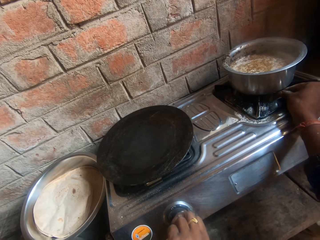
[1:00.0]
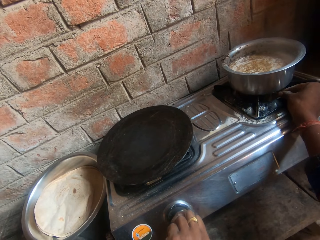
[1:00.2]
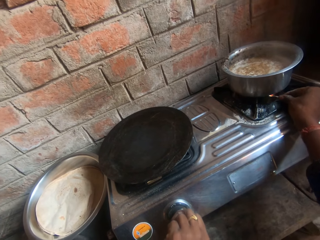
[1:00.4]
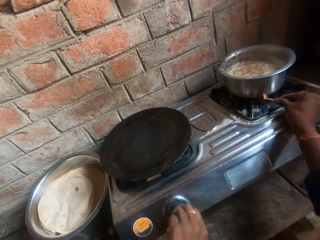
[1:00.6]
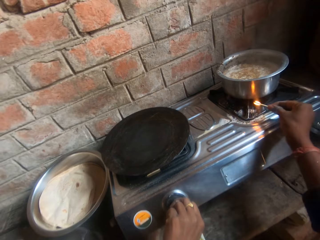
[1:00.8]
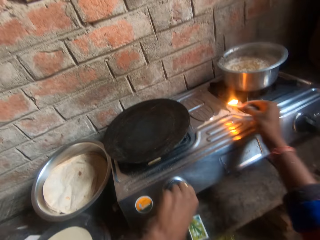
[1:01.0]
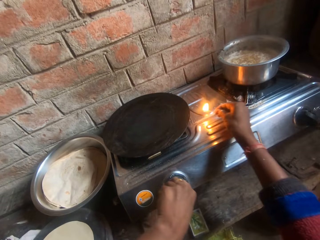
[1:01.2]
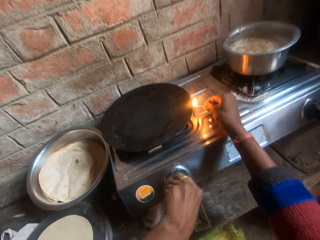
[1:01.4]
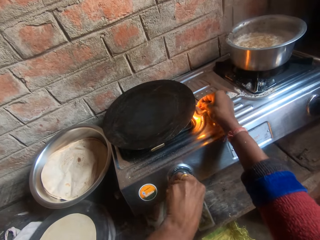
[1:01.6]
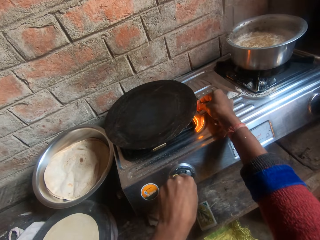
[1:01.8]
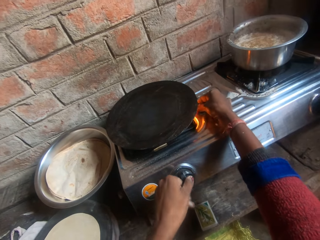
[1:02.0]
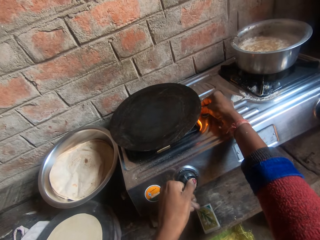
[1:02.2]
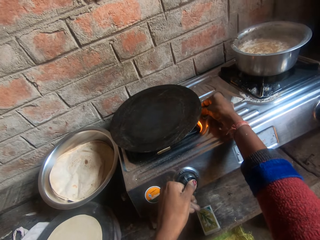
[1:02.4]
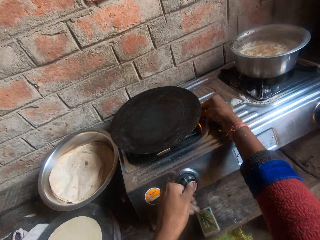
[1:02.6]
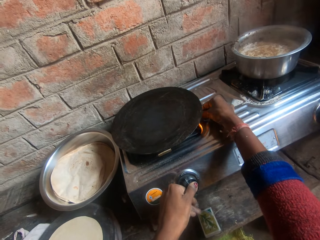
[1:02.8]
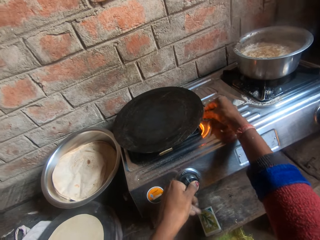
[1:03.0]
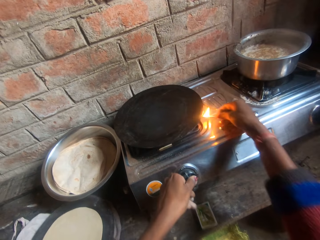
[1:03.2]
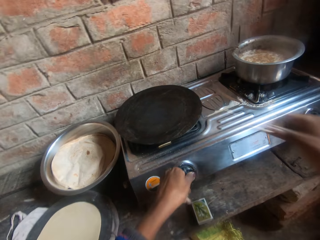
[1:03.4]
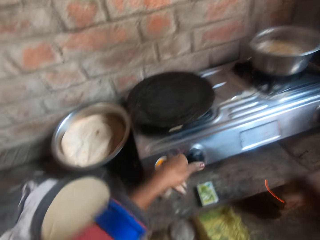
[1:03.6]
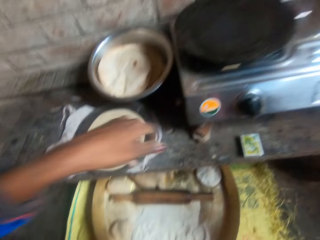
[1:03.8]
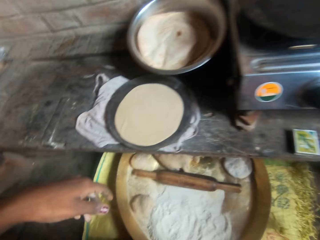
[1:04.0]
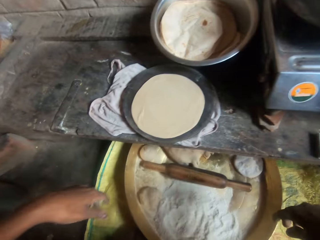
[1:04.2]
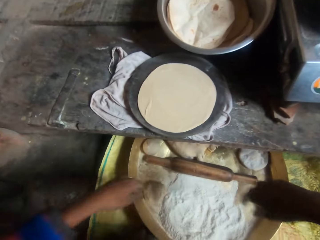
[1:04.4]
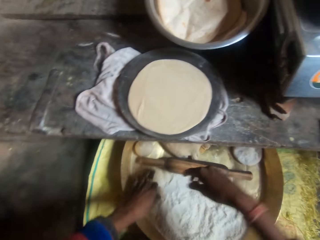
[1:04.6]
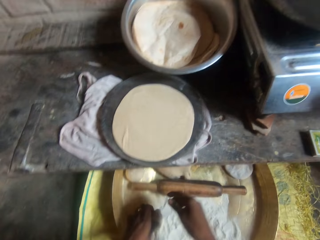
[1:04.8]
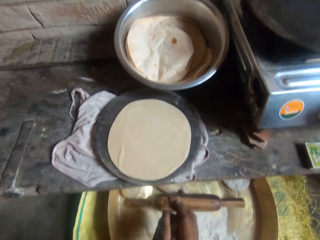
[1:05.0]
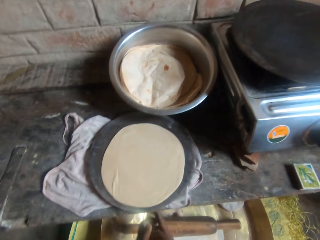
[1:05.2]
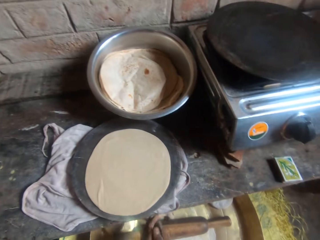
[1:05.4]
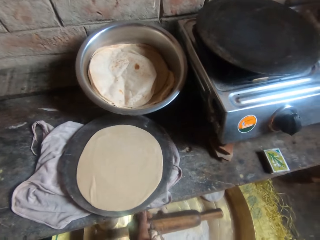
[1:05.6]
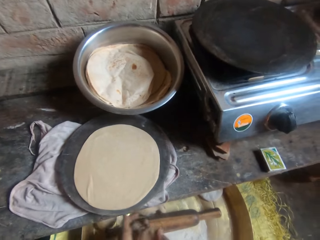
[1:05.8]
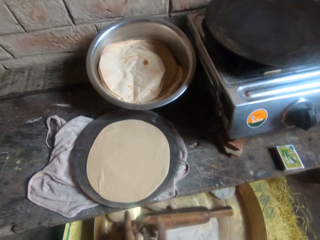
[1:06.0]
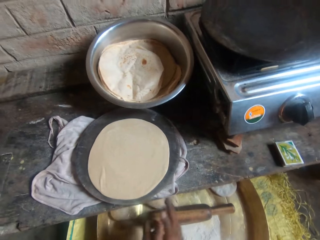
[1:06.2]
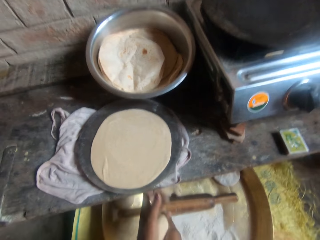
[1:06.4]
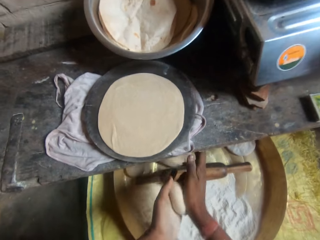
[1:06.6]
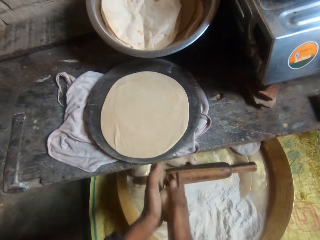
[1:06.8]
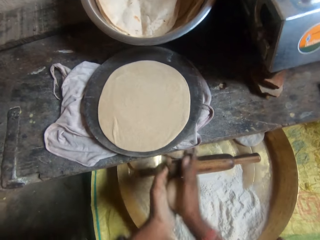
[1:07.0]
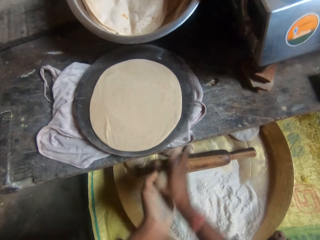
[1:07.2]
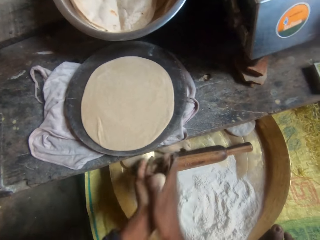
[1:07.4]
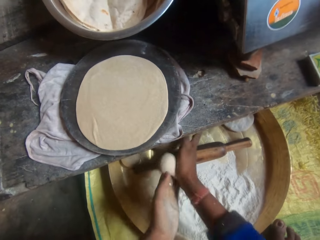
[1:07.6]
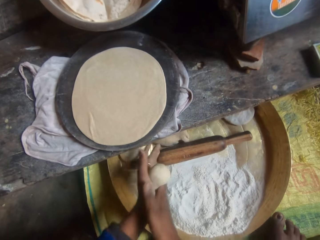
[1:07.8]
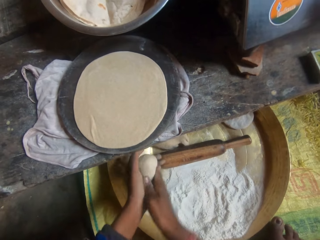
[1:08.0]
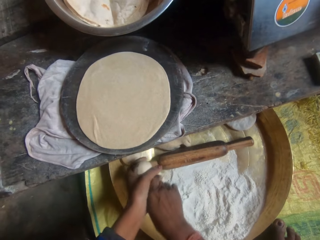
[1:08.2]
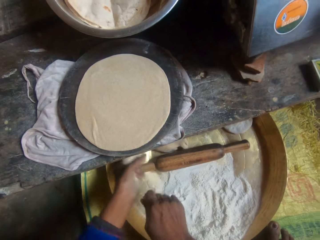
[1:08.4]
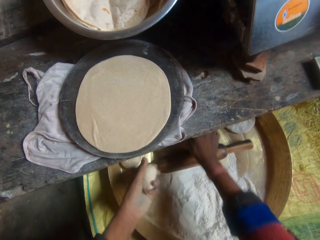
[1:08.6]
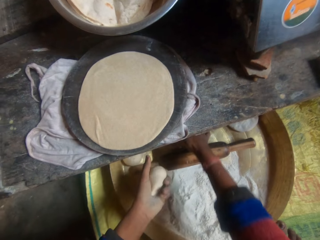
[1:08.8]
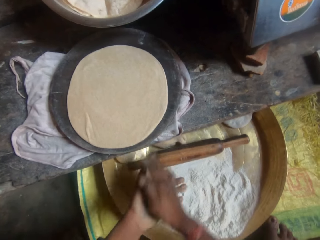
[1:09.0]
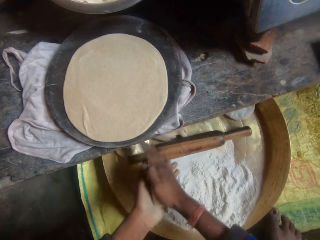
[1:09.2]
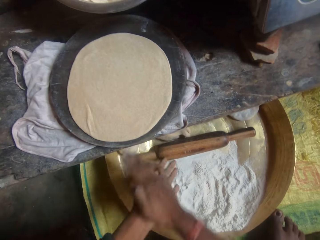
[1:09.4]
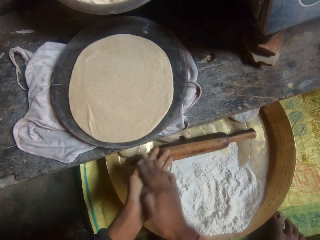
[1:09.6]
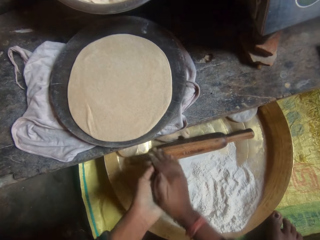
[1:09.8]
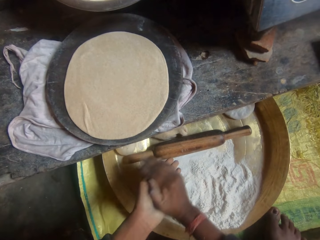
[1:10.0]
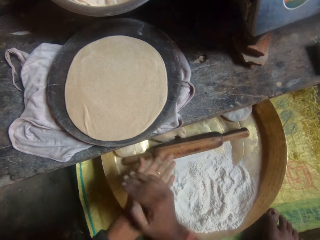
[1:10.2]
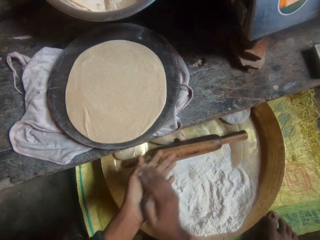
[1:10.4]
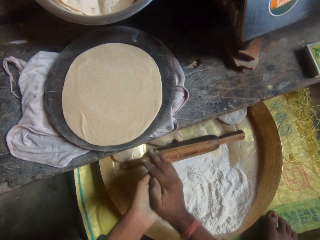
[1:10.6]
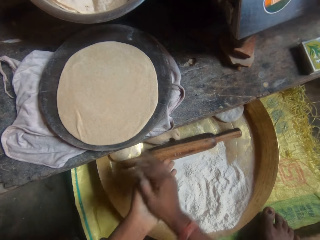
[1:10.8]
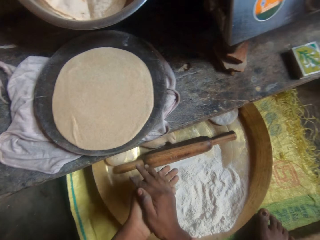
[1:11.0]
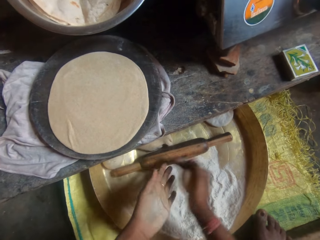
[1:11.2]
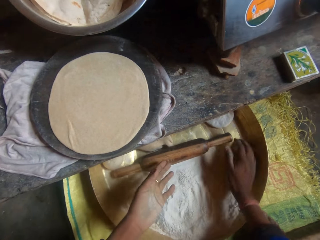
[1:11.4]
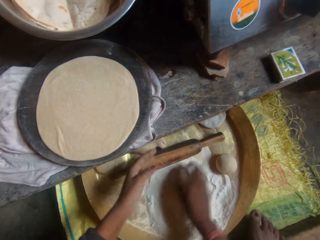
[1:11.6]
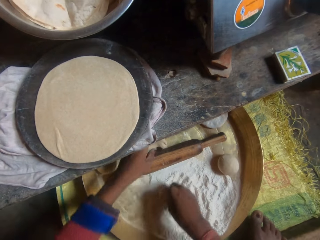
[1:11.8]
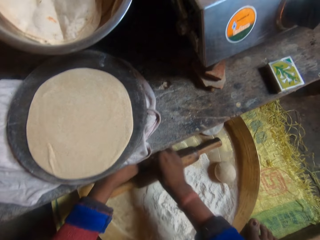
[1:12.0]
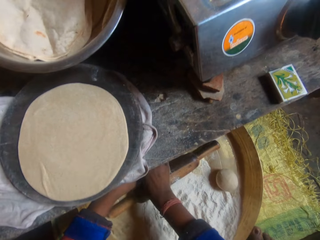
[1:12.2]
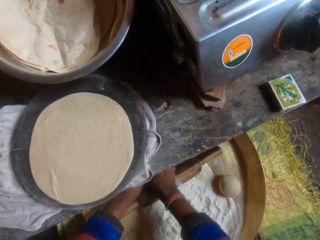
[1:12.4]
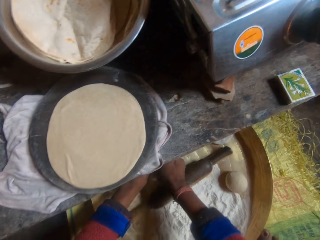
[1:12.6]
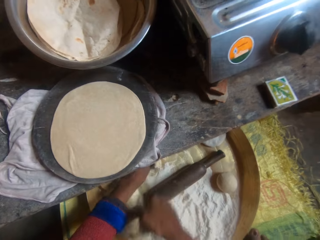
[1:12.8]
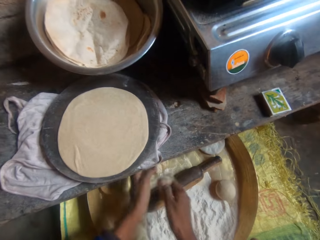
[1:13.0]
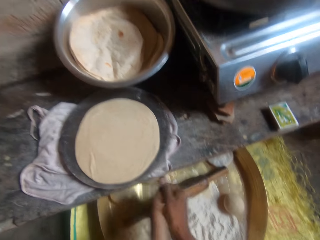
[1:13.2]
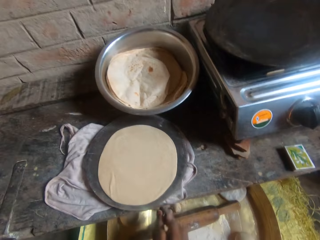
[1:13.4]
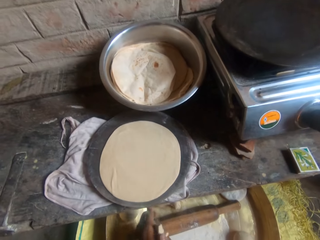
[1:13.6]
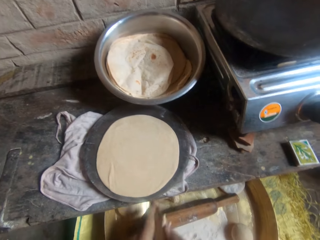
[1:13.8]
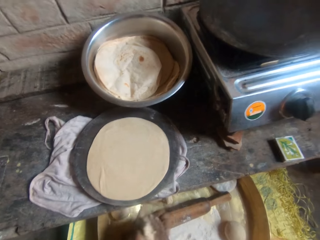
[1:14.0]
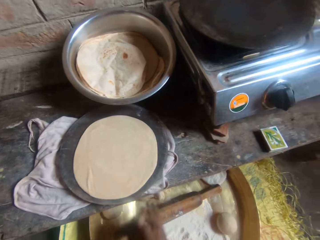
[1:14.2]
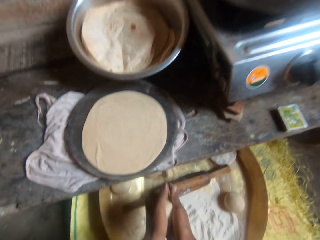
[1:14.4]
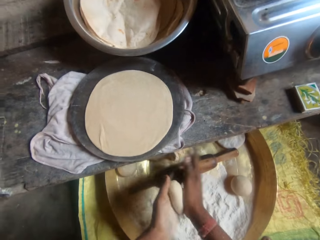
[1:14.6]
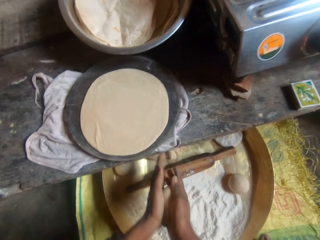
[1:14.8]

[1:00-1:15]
The camera wearer moves the match stick towards the flat pan. She lights the gas cooker with the match stick under the flat pan. She moves her hands towards her. She lowers her hands. She picks up the dough from the bucket on the ground with her left hand. She holds the dough with both her hands. She rolls the dough with both her hands. She kneads the dough with her hands. She cuts the excess dough with her hand. She moves her hand forward. She places the dough on the bigger piece of dough. She moves her hand towards her. She rolls the dough with both her hands. She moves her hand forward. She places the dough on the tray. She moves her hands forward. She drops the dough in the bucket. She cuts the dough with her hands. She rolls the dough with both her hands. She kneads another dough from the bucket with her hands.

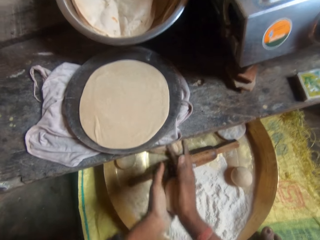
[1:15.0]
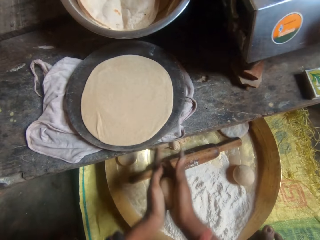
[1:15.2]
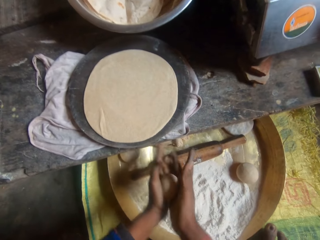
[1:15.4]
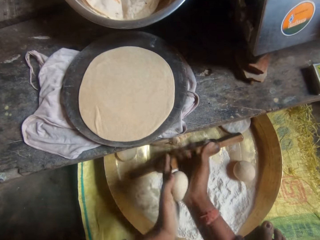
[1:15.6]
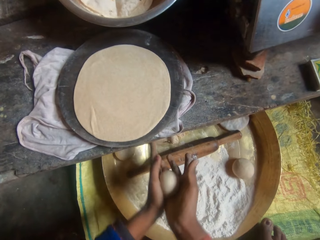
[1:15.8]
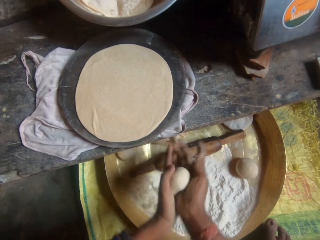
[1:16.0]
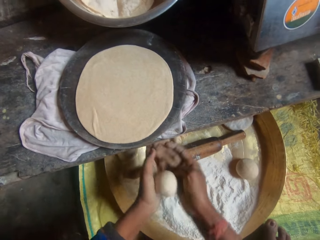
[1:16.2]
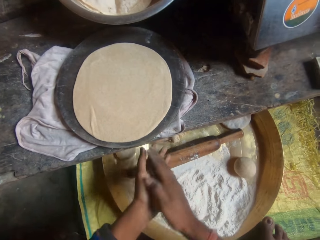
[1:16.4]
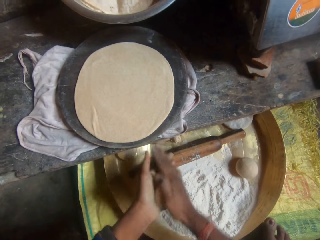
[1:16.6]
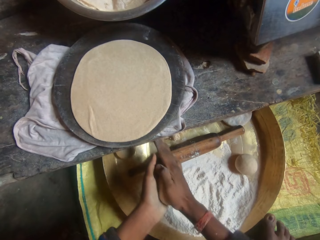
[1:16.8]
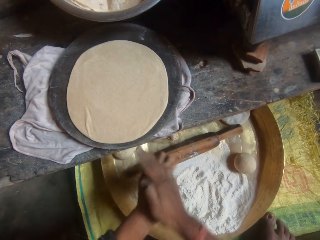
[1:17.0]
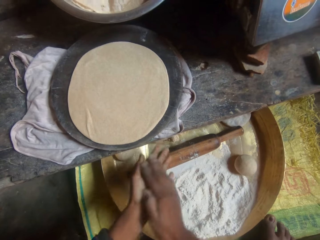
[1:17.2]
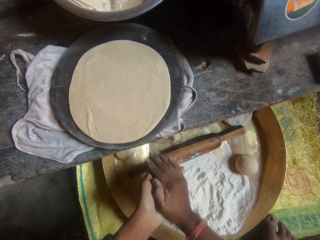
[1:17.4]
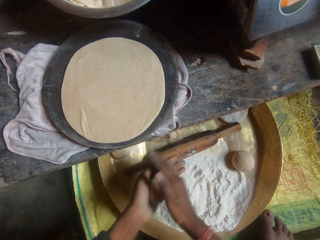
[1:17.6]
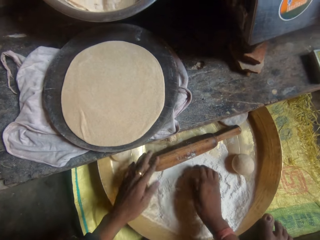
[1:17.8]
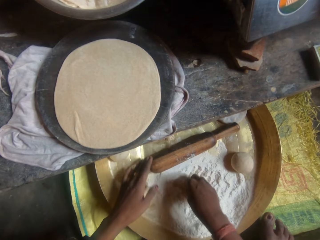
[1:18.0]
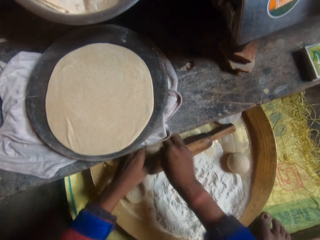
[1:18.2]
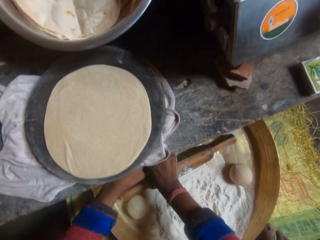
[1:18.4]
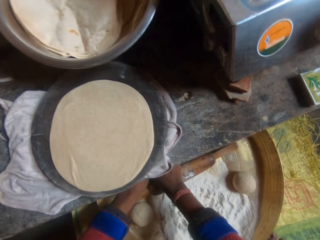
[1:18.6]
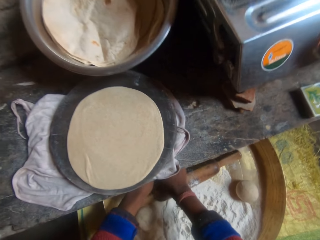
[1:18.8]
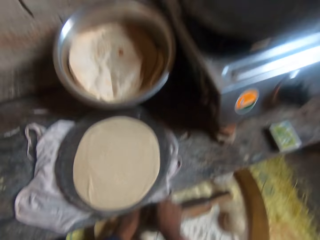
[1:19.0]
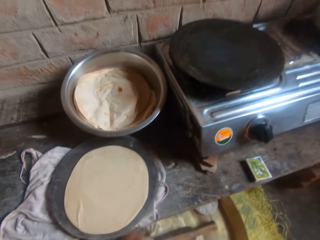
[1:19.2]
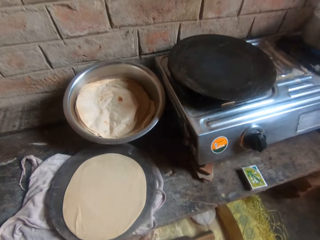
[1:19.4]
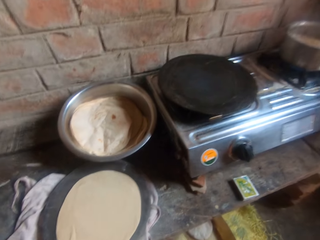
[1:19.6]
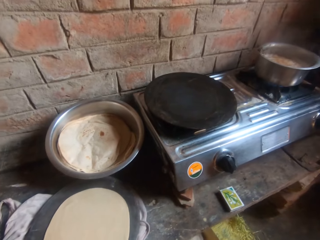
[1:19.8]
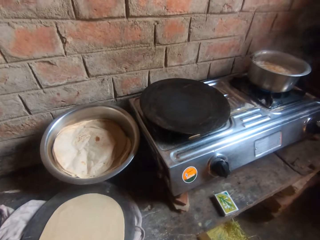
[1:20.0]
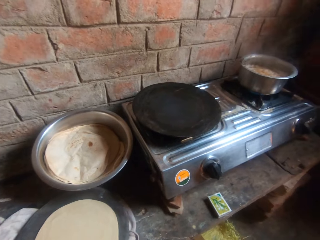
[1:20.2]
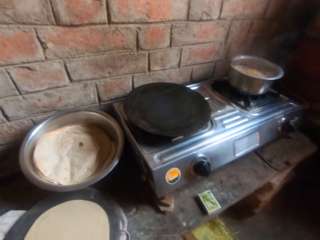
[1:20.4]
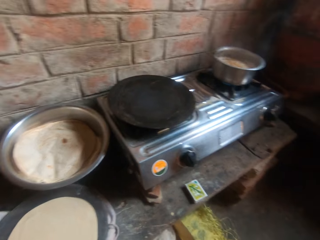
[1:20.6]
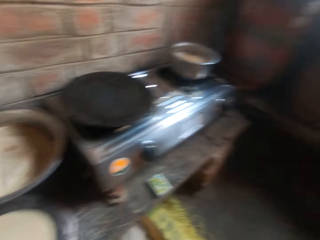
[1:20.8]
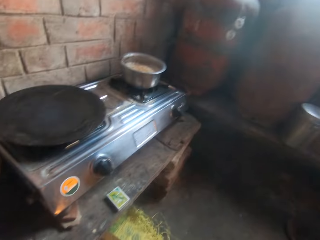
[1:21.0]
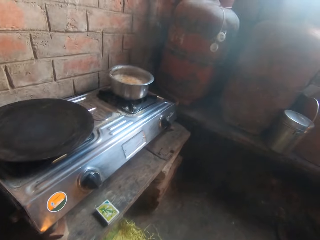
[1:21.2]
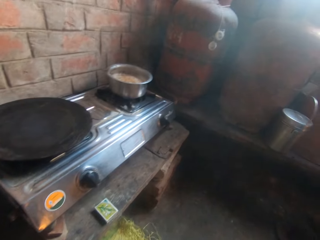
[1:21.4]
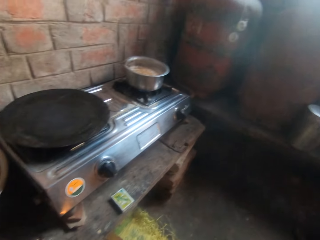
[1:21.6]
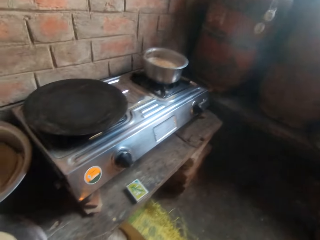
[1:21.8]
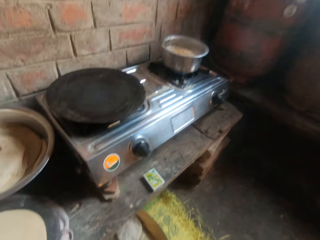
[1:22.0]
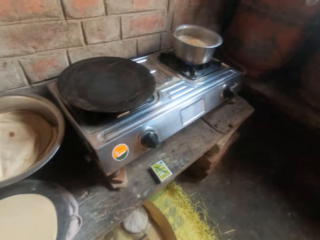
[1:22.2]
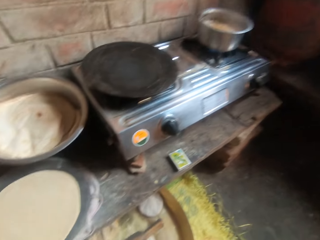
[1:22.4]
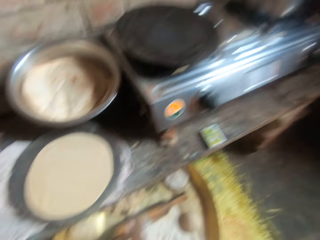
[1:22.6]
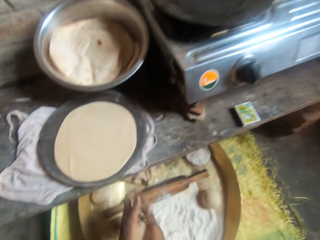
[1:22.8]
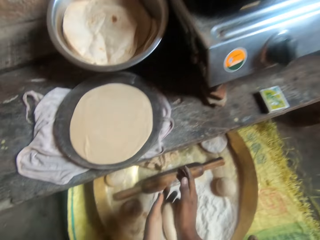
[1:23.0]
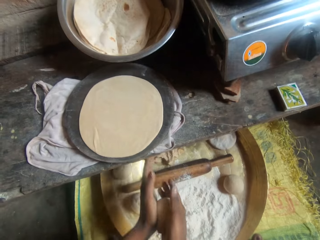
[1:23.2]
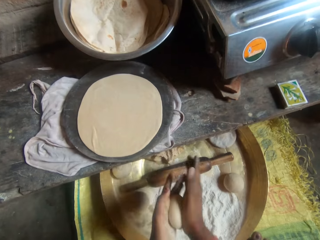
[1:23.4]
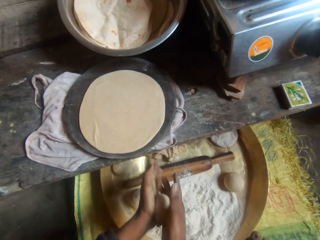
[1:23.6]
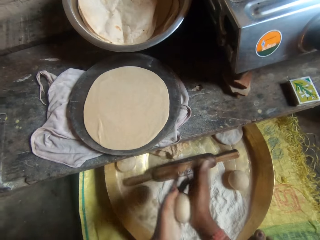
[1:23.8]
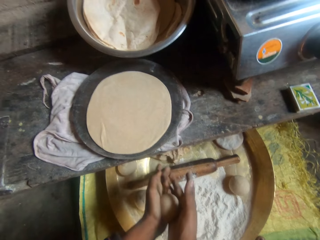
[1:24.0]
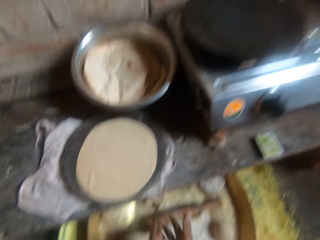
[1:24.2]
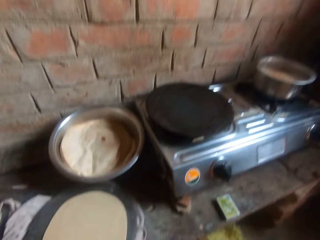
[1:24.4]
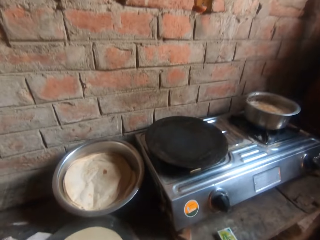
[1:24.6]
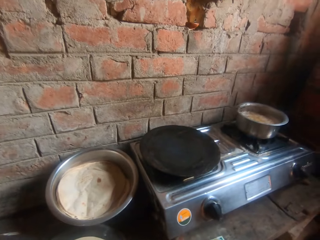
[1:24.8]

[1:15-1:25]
The camera wearer lowers her hands. She places the dough on the tray. She holds the flour with her right hand. She moves her hands forward. She cuts the dough with her hands. She drops the dough in the bucket. She stares at the flat pan. She rolls the dough with both her hands. She kneads another dough from the bucket with her hands.
